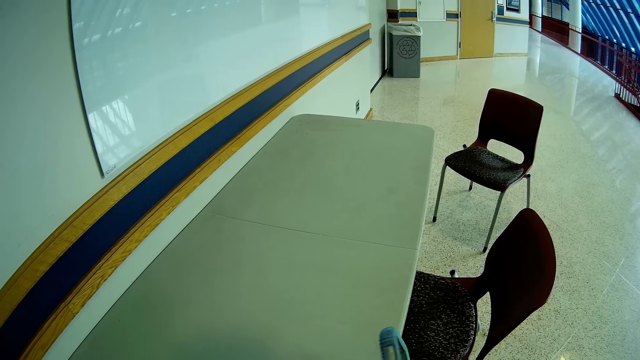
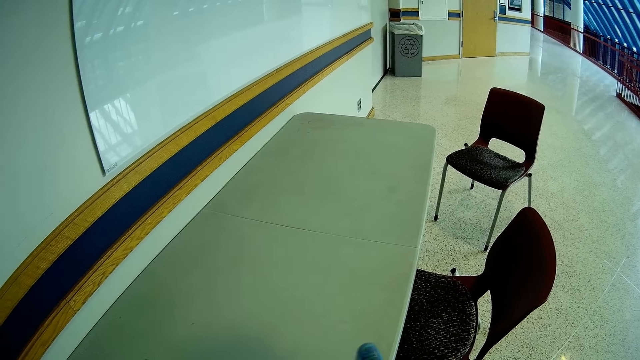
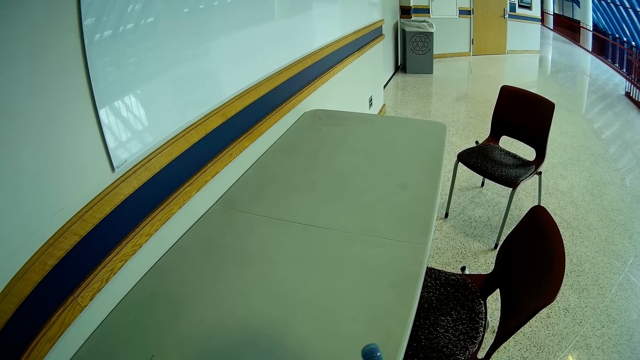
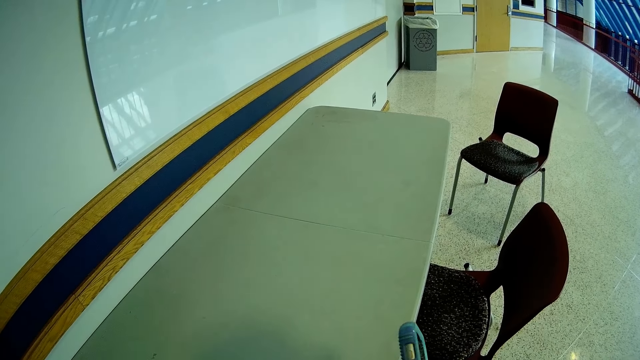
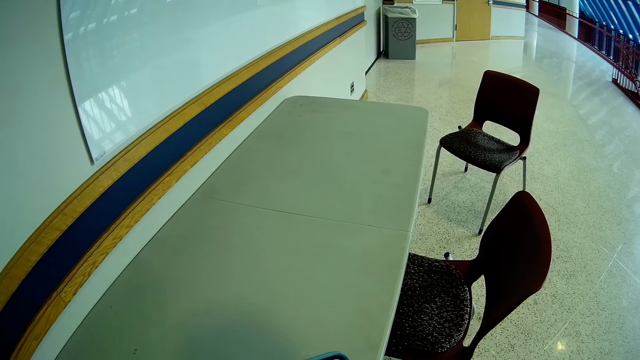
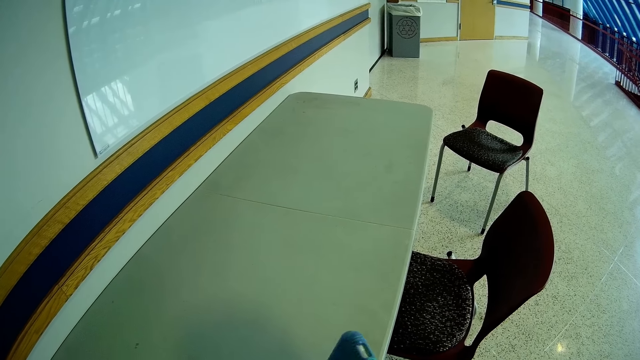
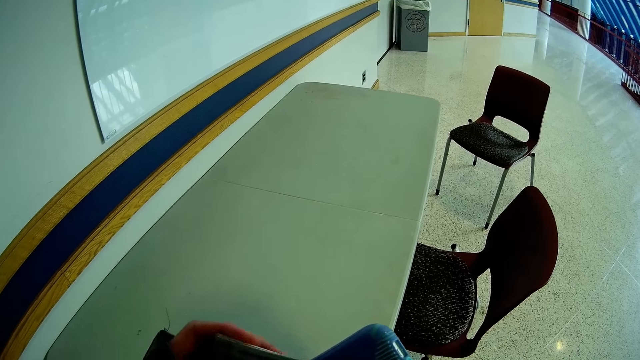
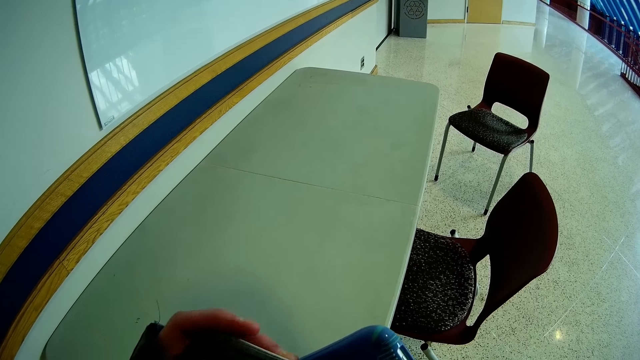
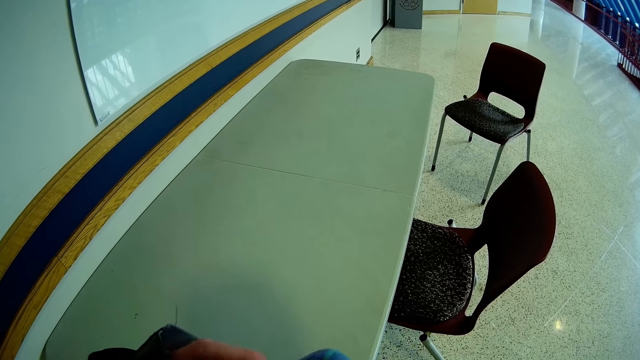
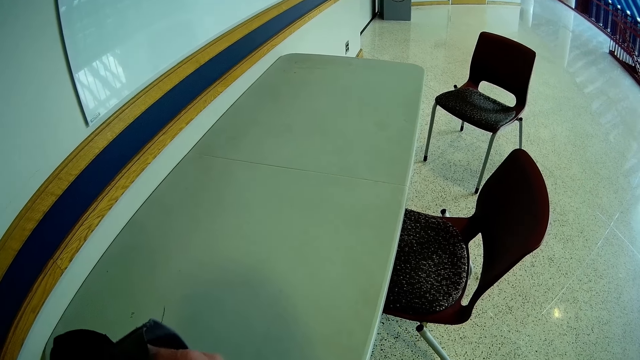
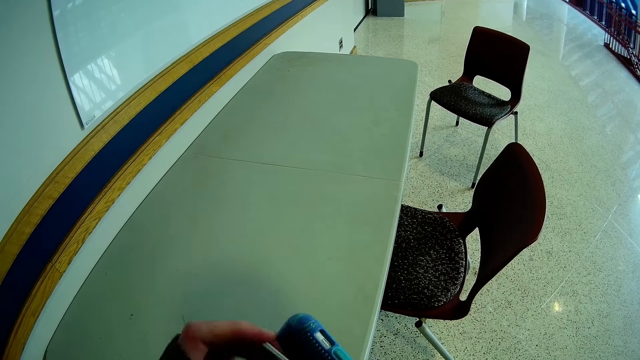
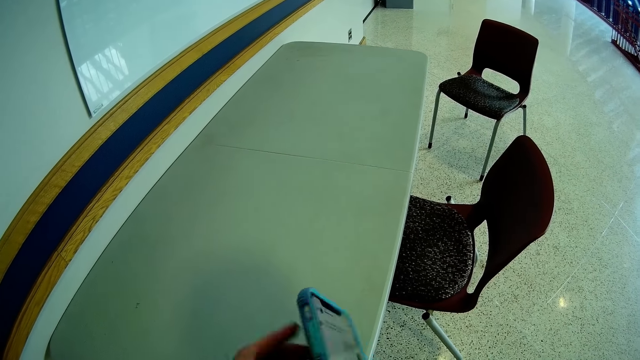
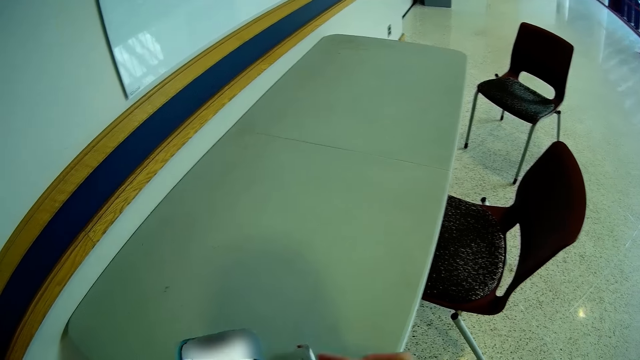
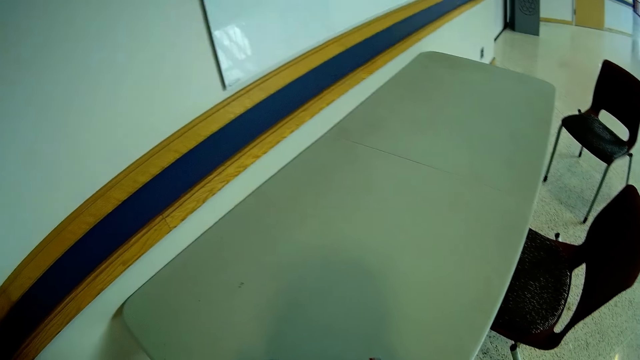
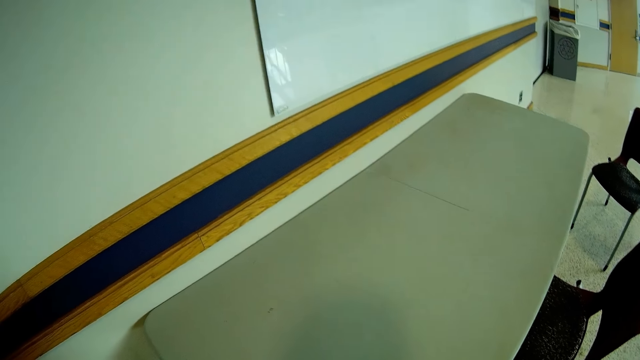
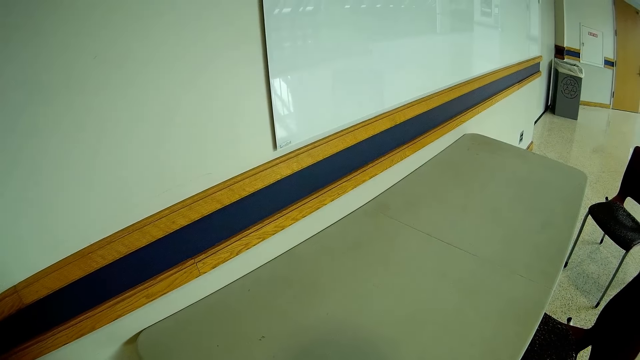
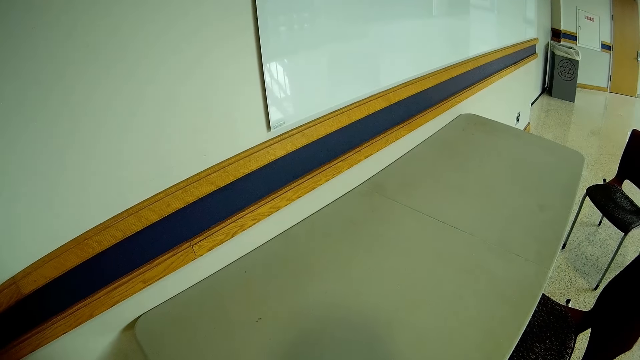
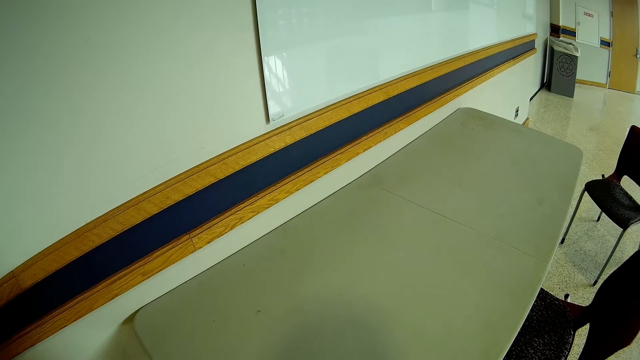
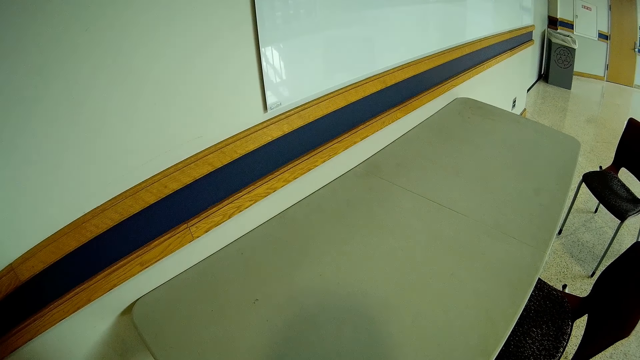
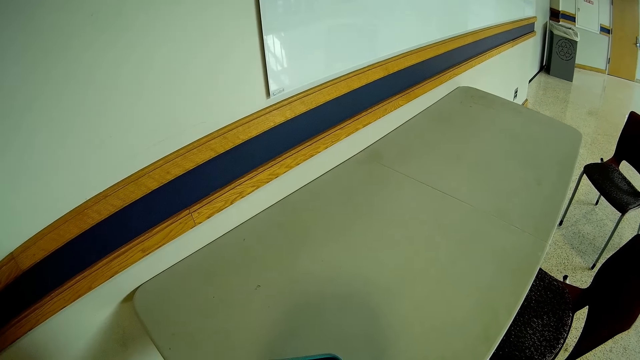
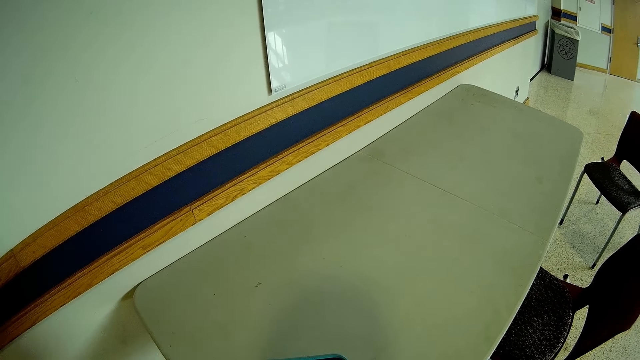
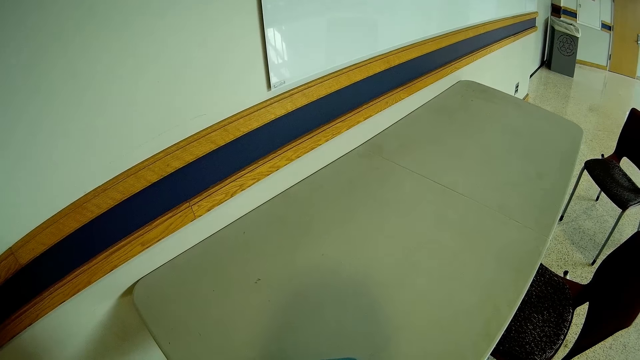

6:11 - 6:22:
The camera wearer checks the phone. He moves the phone. He holds the card with the left hand. He puts the card into the back of the phone with his left hand. He turns the phone around. He looks around.

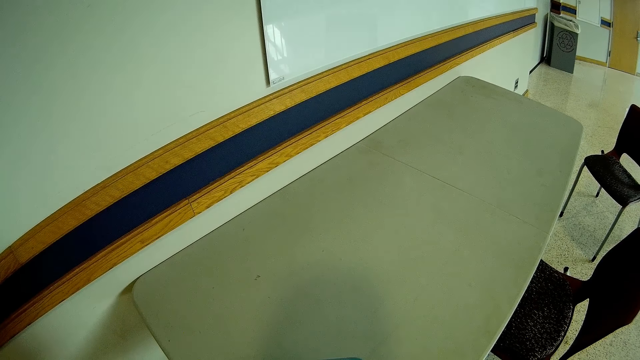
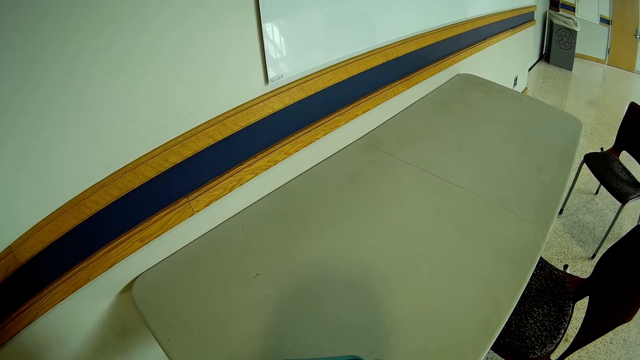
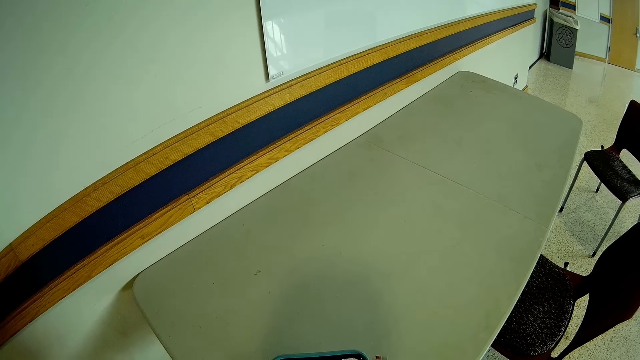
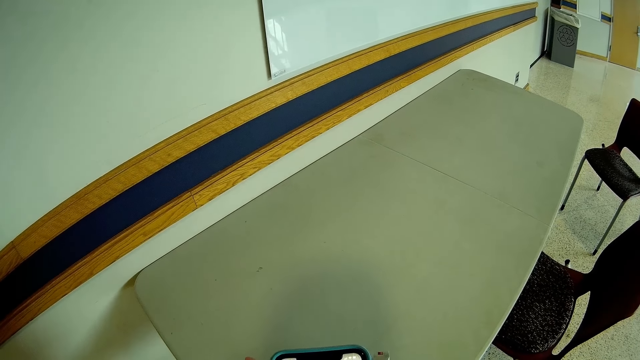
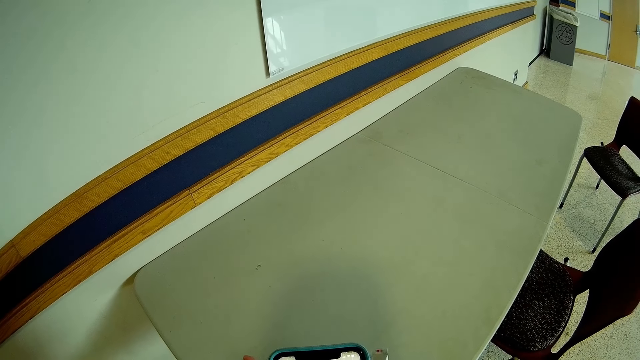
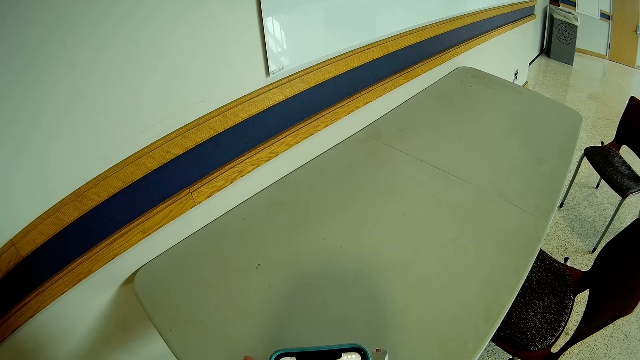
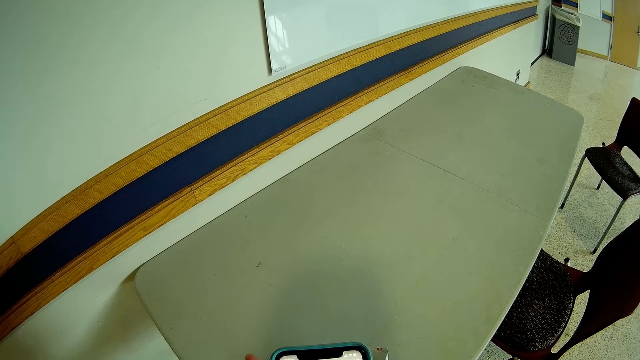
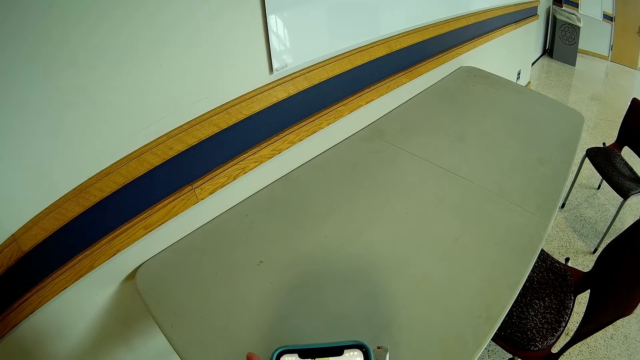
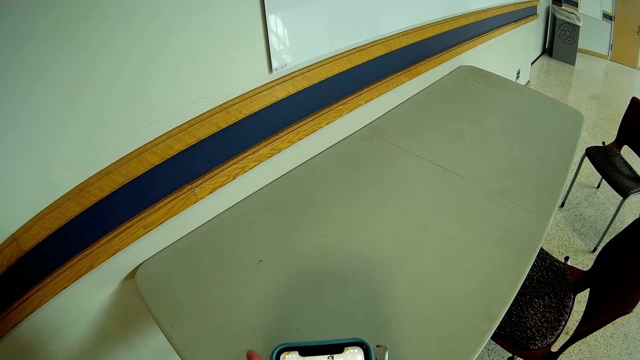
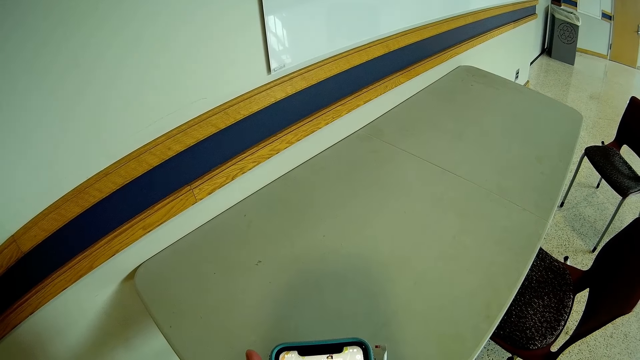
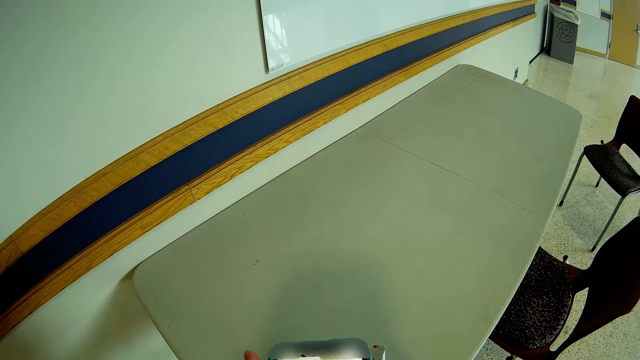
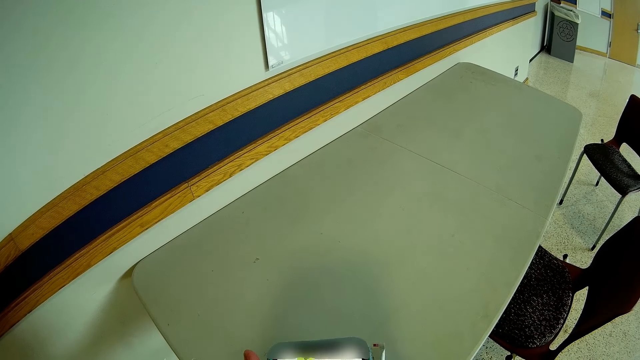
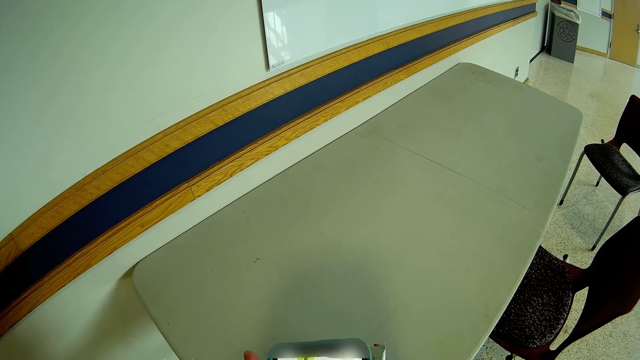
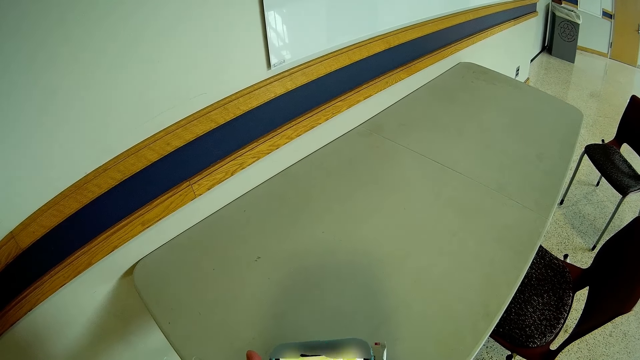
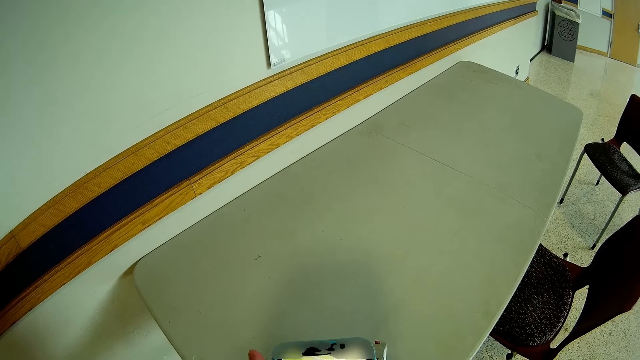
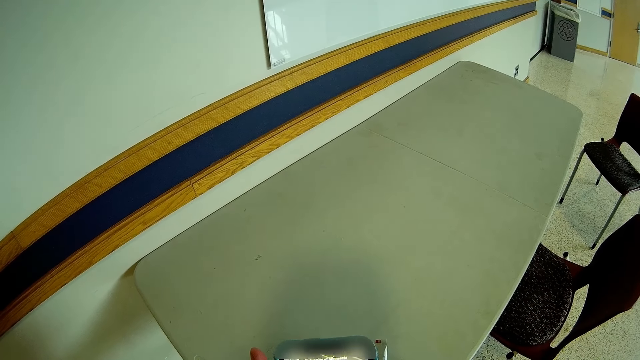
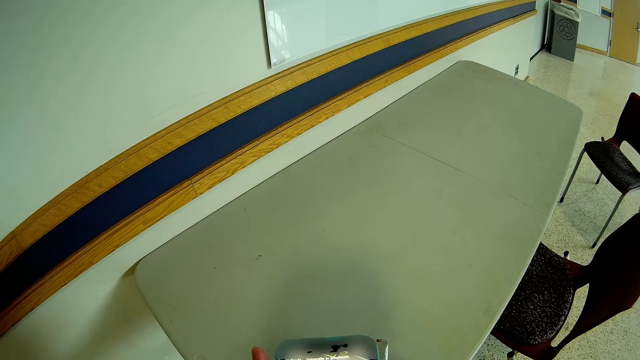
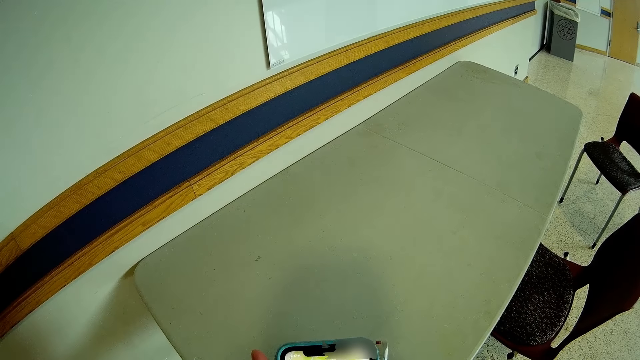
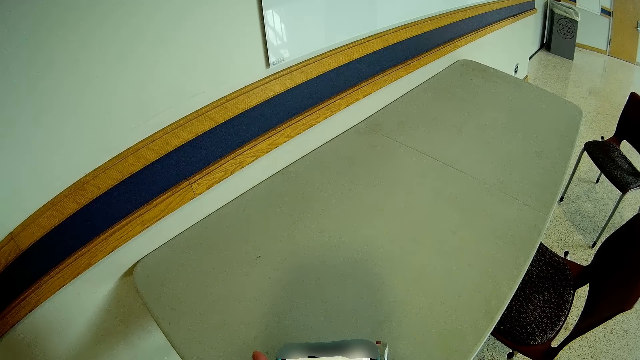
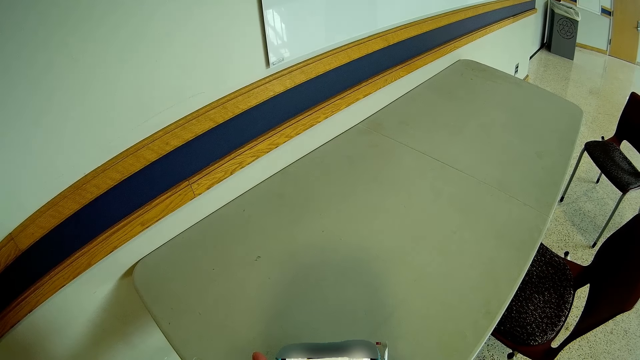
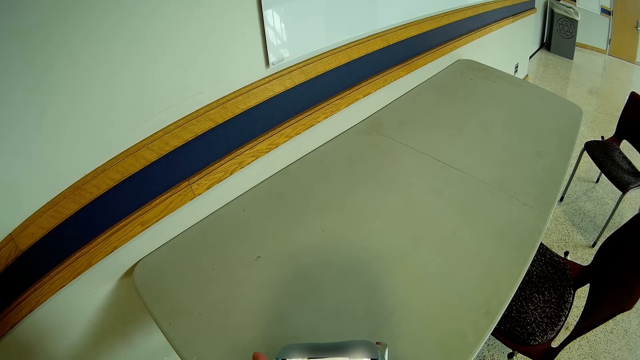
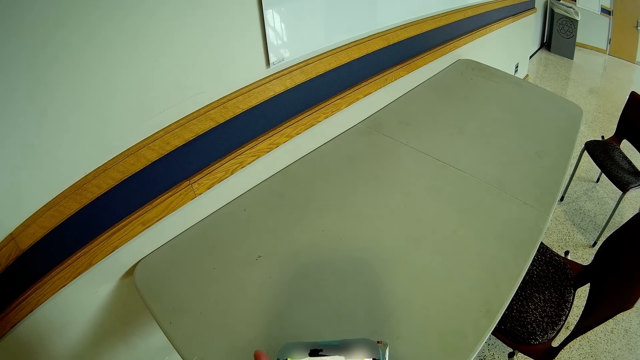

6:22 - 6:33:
The camera wearer operates the phone with both hands.
